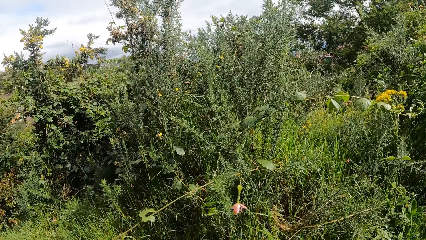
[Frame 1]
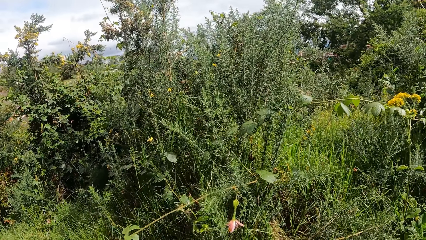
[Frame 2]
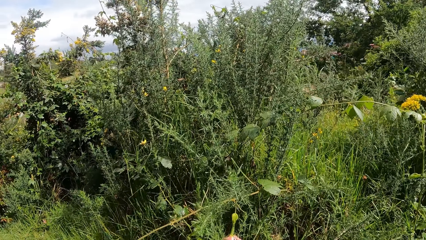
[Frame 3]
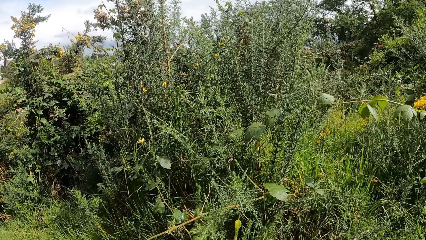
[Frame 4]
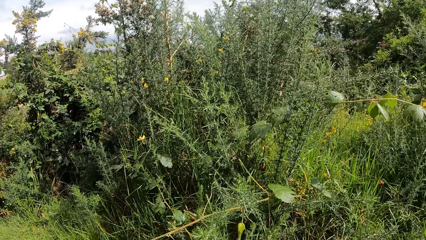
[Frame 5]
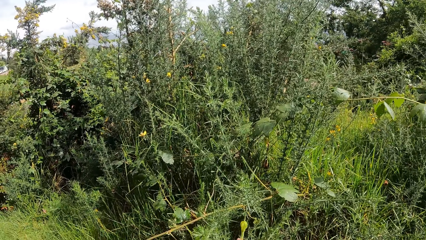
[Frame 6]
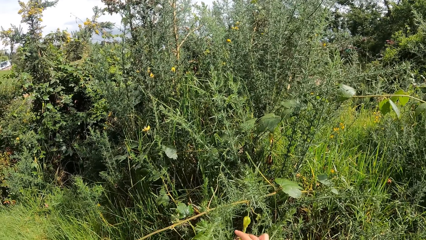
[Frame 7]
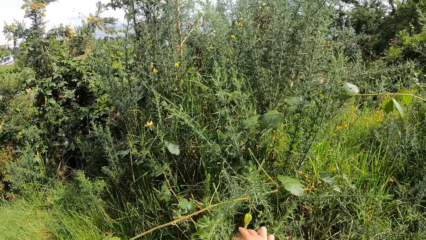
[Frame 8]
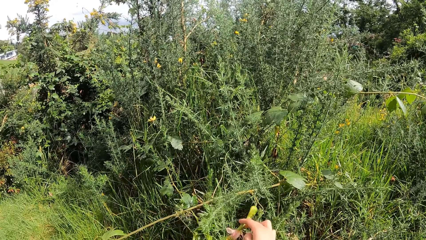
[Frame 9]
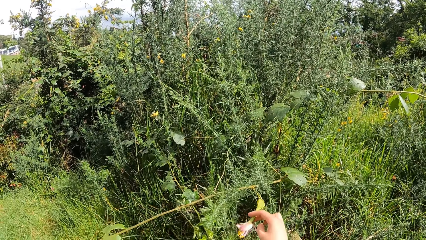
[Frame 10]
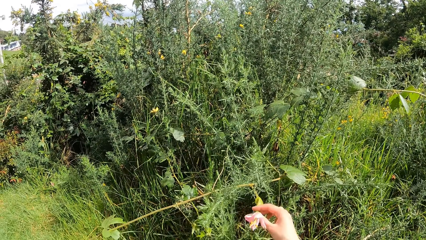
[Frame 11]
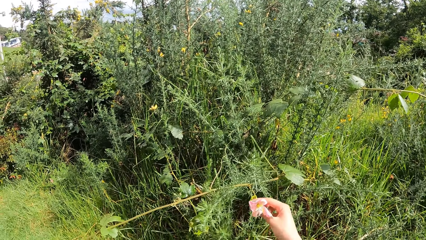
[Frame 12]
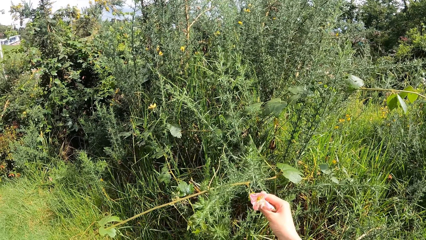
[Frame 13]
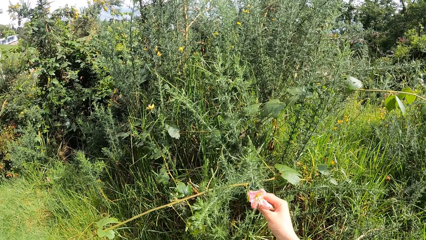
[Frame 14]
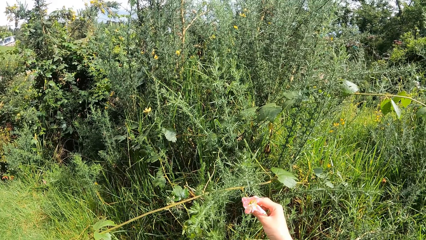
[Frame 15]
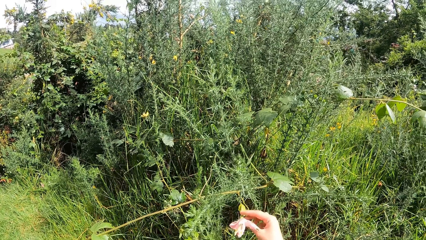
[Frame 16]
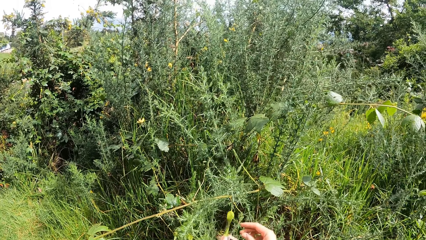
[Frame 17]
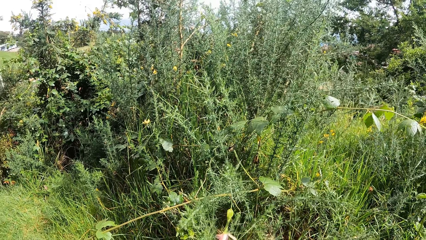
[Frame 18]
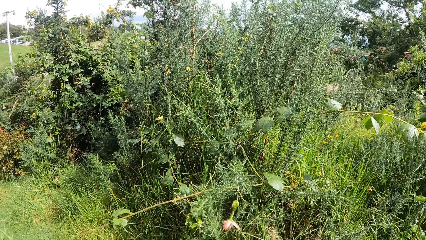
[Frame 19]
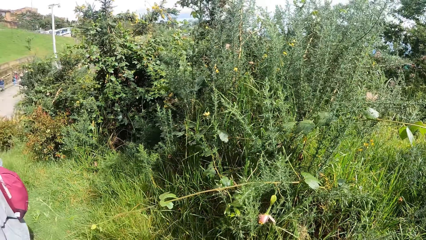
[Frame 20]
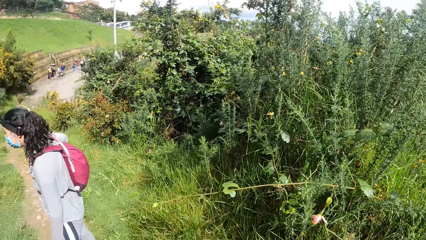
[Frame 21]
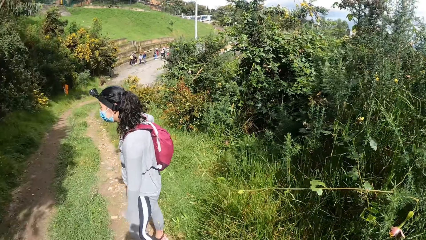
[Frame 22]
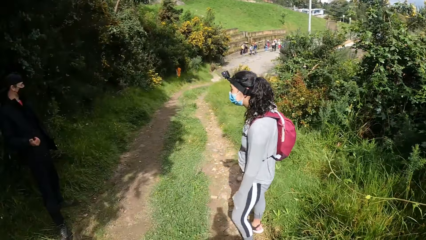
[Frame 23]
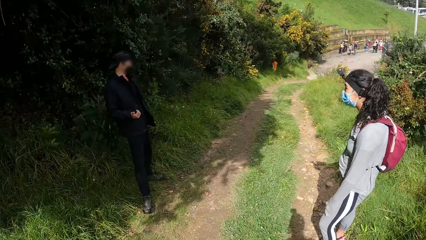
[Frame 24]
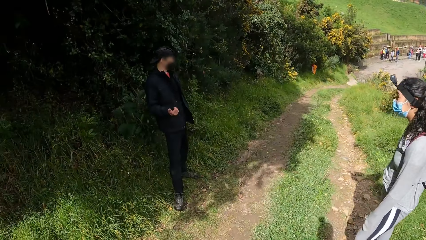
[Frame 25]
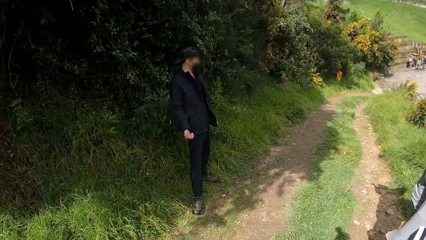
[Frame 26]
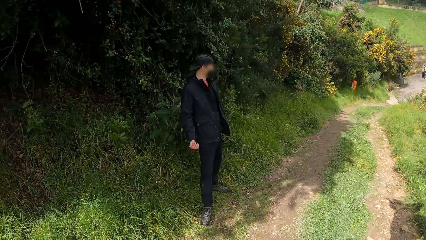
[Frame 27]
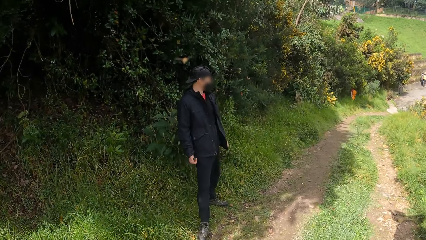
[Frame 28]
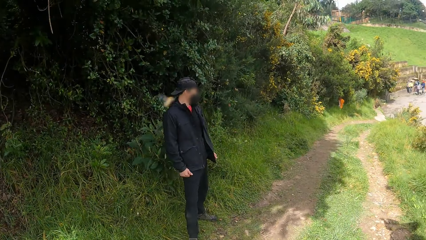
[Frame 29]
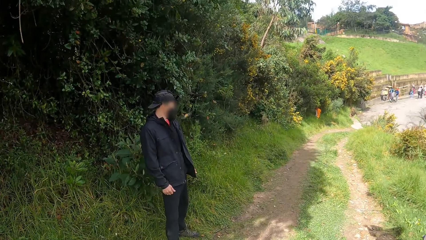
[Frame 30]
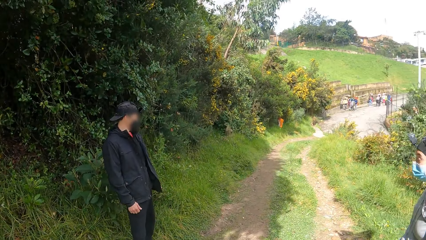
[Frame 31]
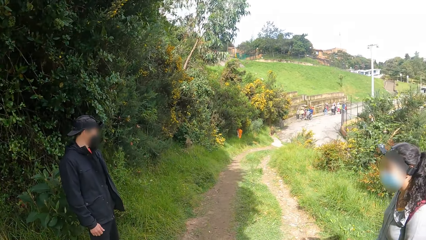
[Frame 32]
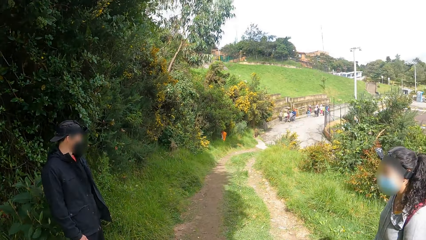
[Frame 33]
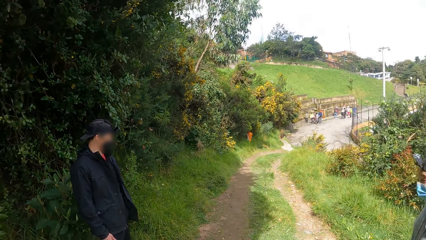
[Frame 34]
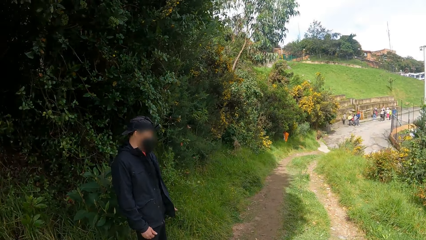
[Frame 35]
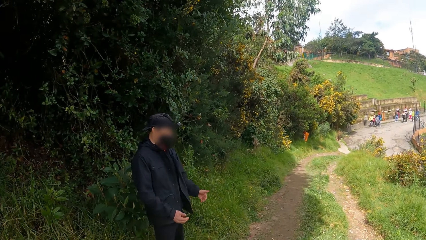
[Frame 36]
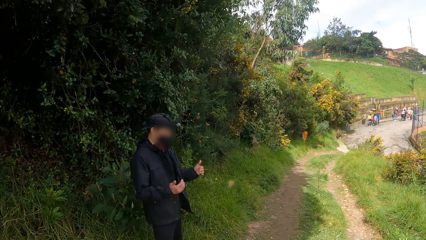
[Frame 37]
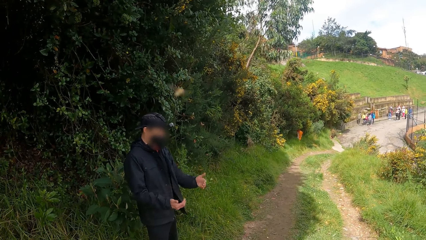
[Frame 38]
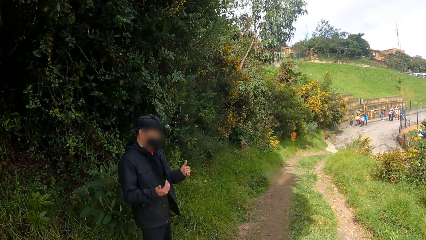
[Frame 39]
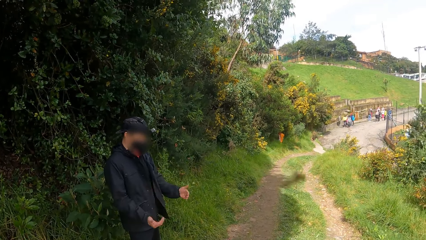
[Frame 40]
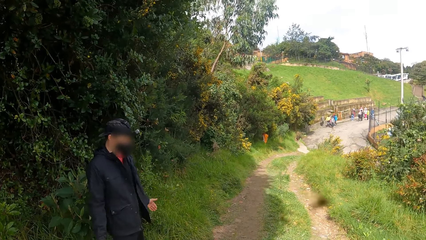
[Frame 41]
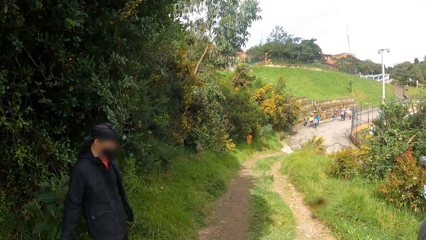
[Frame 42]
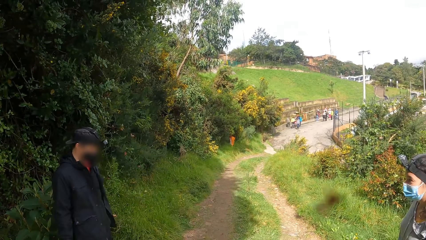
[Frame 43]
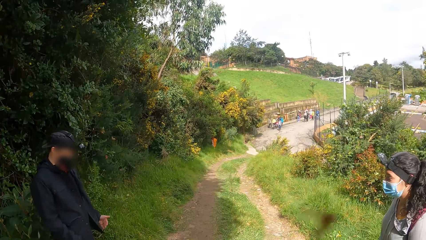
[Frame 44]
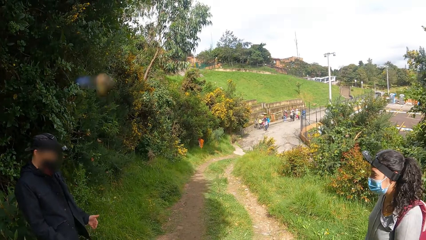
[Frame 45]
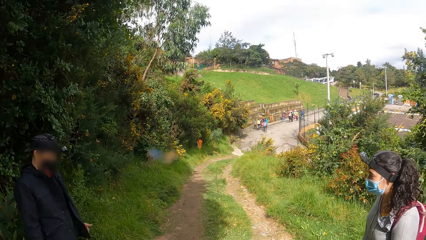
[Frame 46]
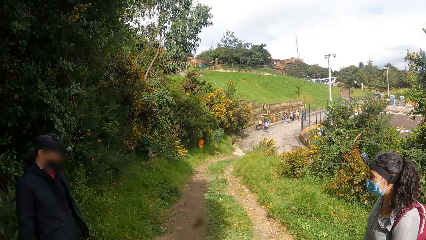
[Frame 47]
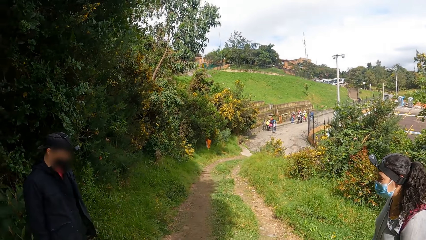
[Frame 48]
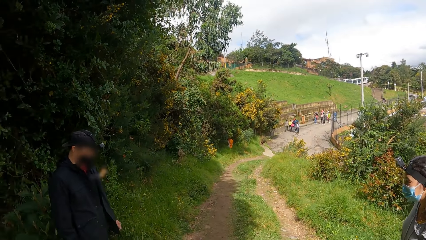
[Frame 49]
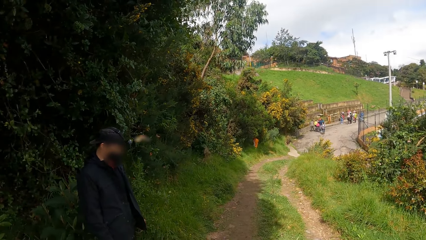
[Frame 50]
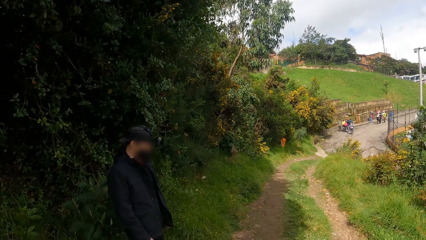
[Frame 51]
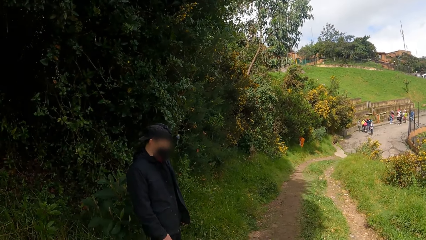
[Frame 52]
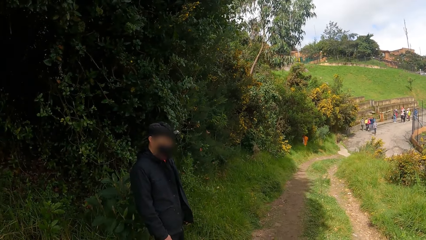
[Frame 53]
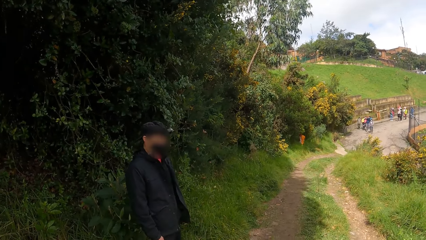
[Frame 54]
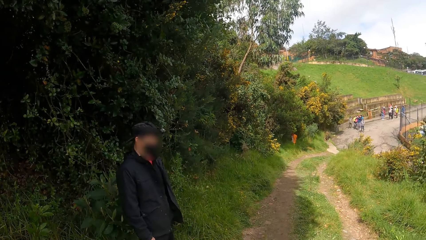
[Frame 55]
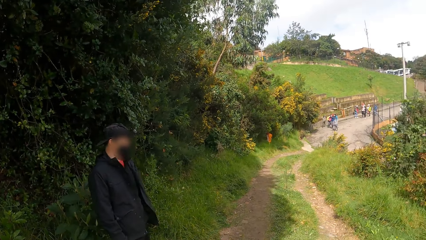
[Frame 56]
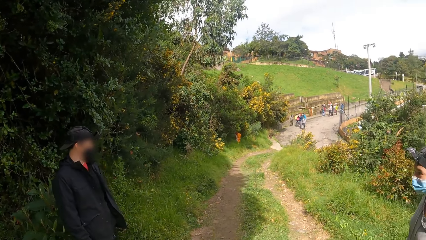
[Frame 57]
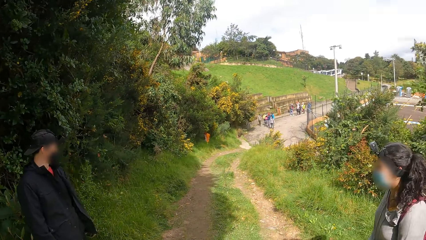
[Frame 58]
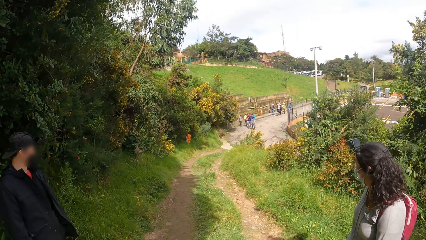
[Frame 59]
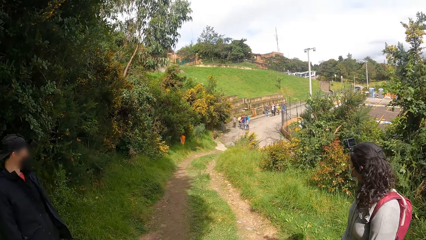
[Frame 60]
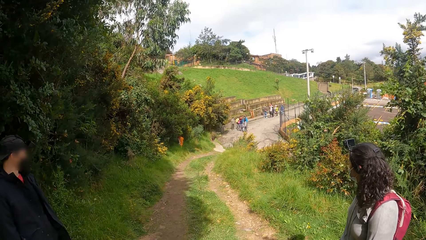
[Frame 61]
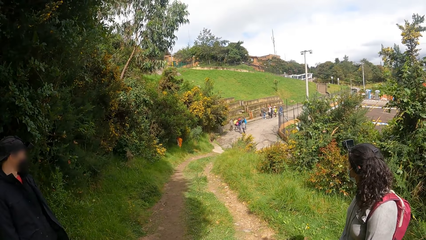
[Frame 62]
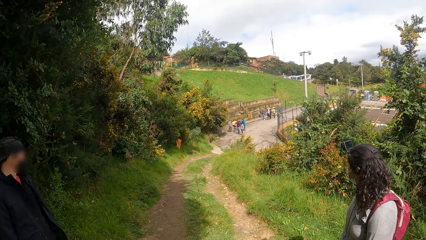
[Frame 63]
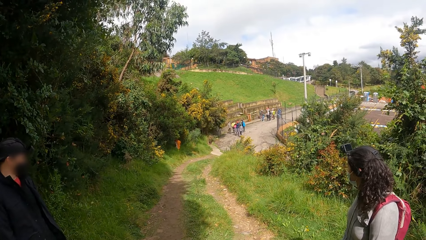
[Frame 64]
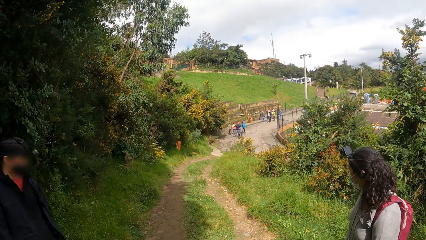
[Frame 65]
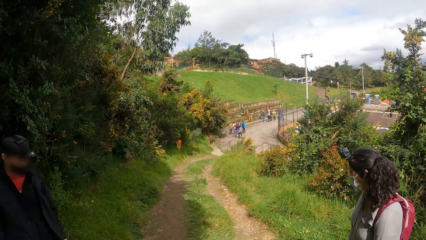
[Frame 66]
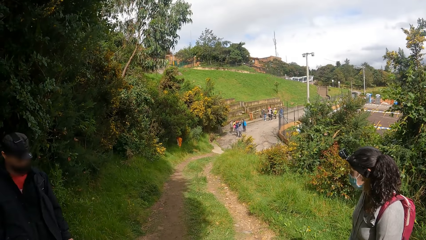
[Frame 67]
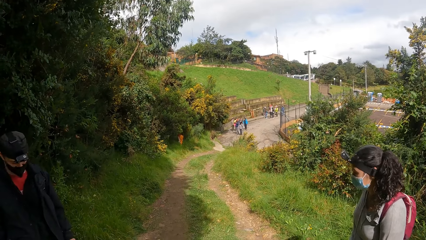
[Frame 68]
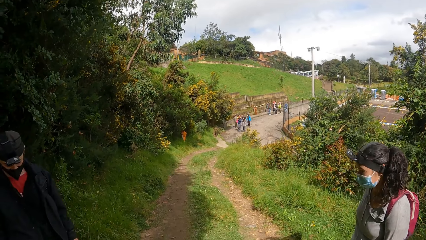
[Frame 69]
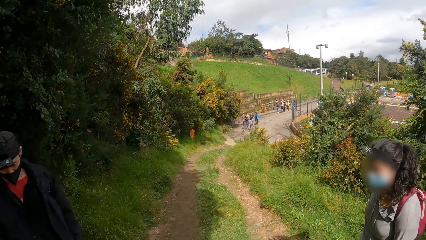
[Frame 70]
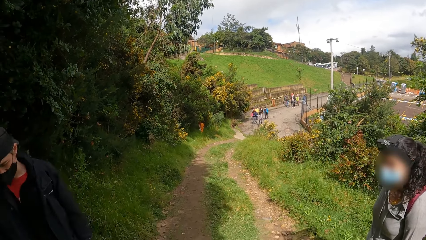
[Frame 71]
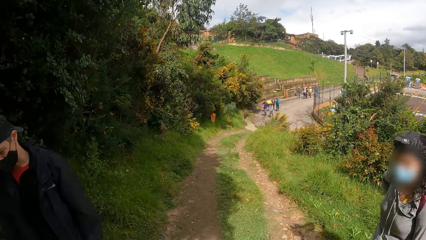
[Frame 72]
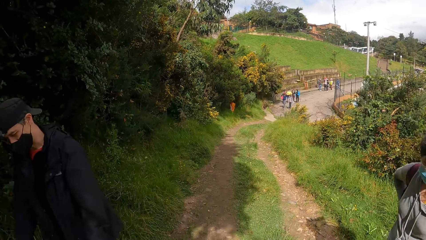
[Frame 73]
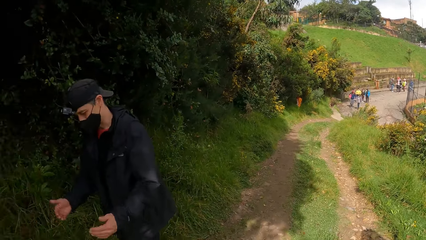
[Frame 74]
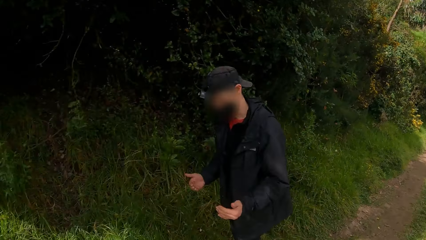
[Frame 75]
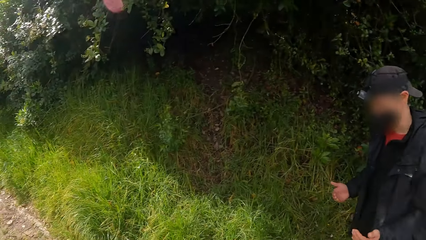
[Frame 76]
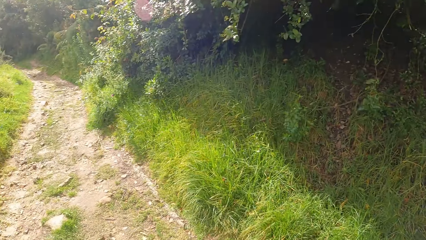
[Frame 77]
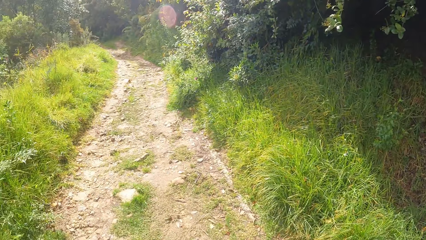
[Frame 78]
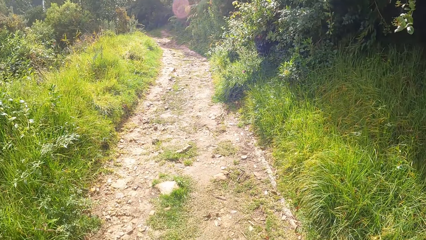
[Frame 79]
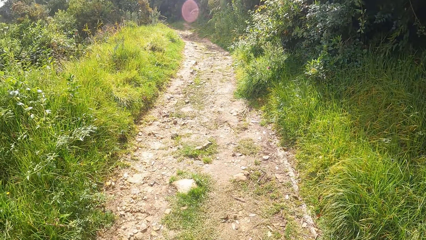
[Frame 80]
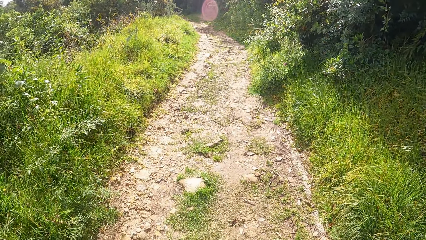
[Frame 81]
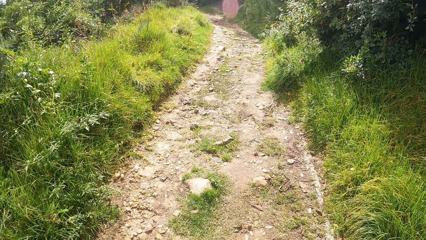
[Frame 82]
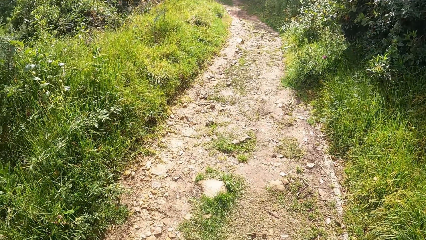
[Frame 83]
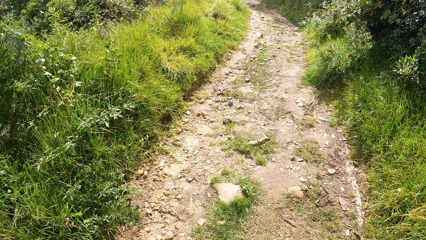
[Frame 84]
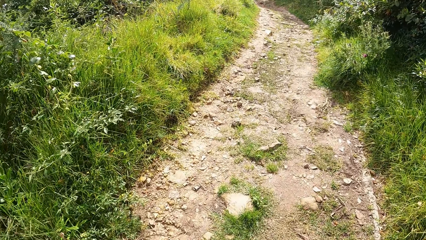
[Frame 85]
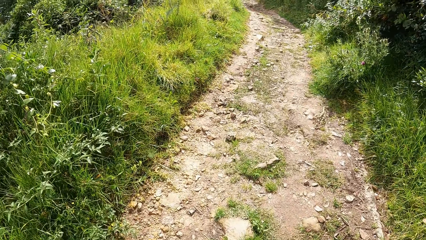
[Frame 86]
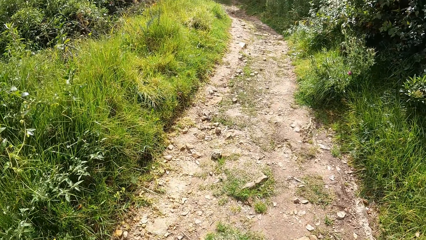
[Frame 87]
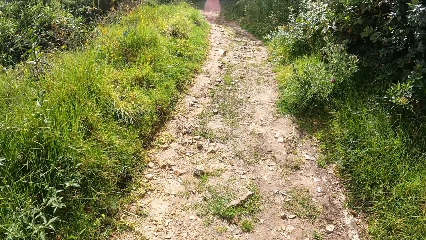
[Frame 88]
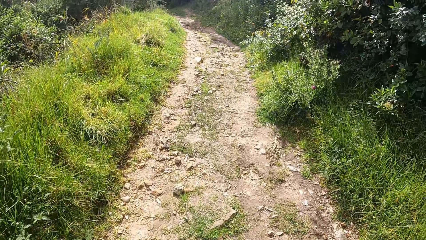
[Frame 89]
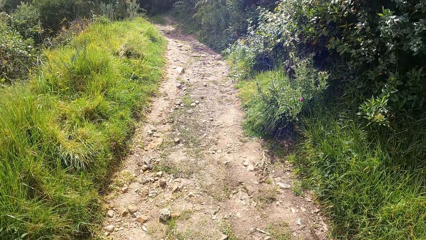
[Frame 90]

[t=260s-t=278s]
The camera wearer holds the flower of a plant with her right hand. She touches the flowers. She removes her right hand from the flower. A man gestures with both hands. A man talks to another man. The camera wearer looks around the field. The man walks along the bush path. A woman walks along the bush path. The man gestures with both hands. The camera wearer walks along the bush path.
